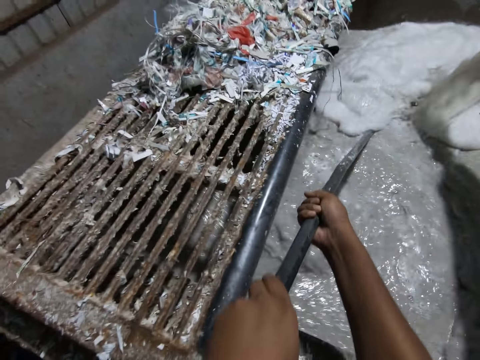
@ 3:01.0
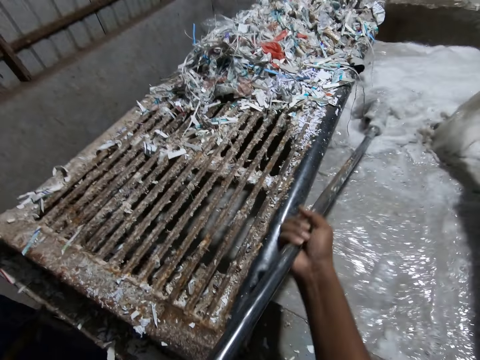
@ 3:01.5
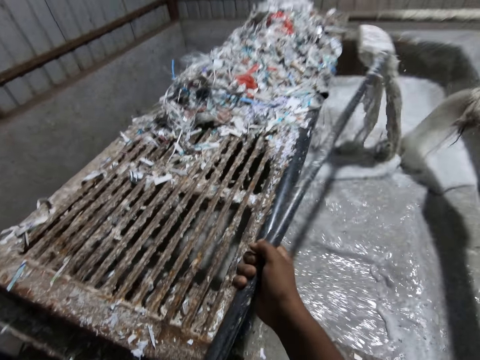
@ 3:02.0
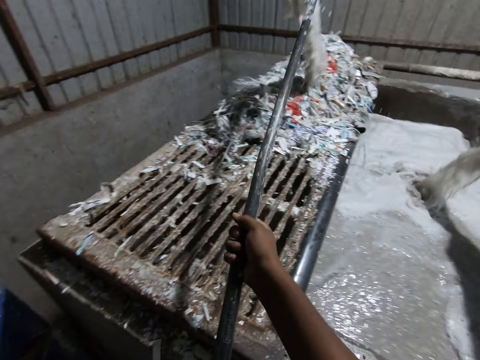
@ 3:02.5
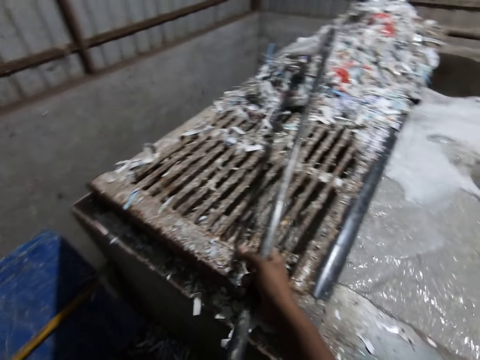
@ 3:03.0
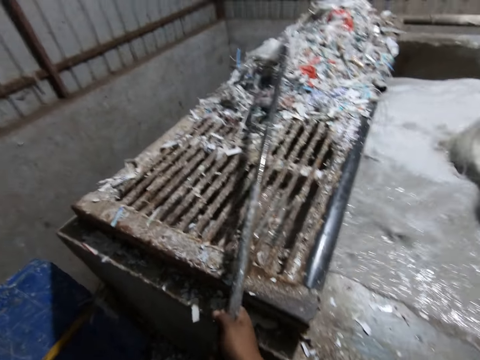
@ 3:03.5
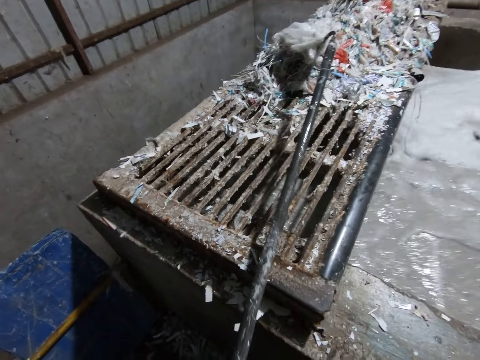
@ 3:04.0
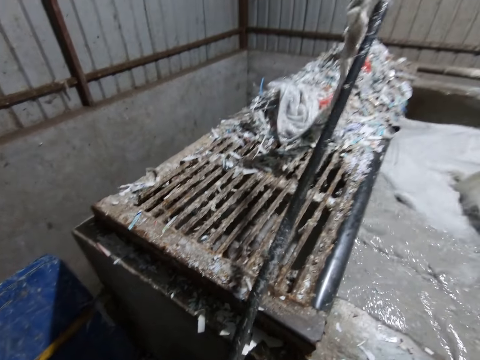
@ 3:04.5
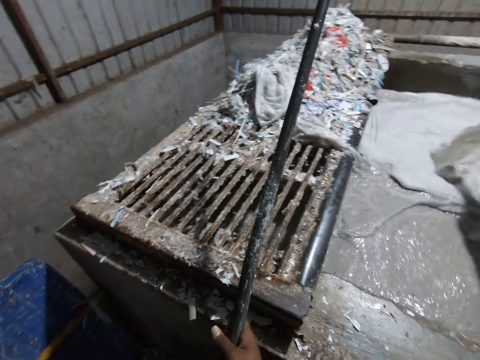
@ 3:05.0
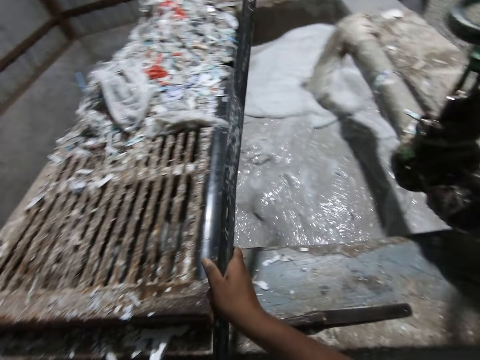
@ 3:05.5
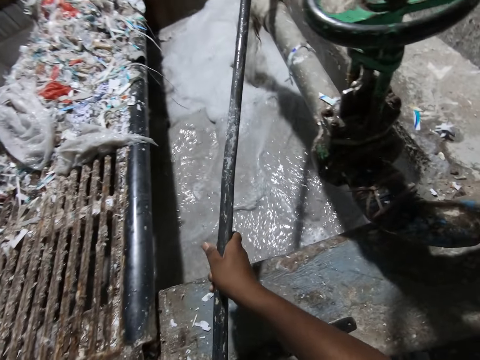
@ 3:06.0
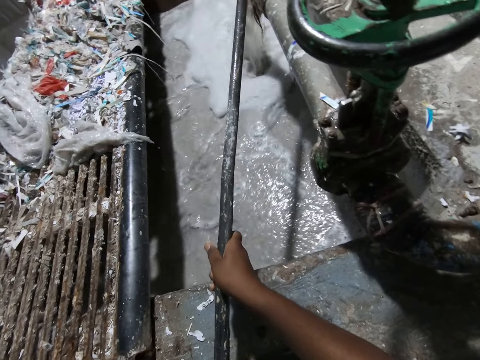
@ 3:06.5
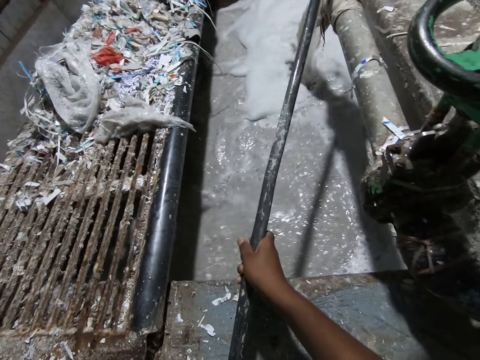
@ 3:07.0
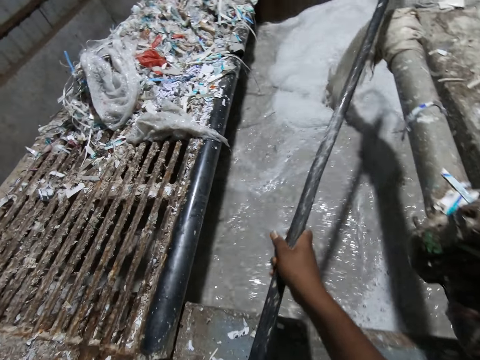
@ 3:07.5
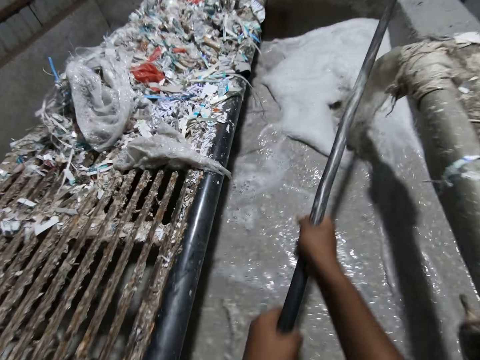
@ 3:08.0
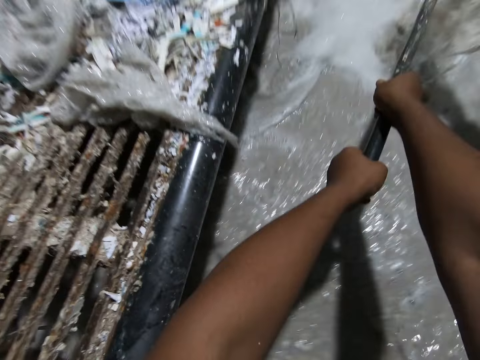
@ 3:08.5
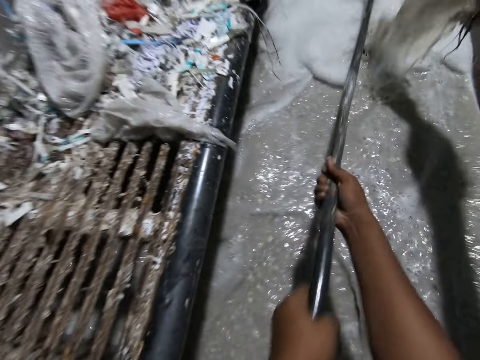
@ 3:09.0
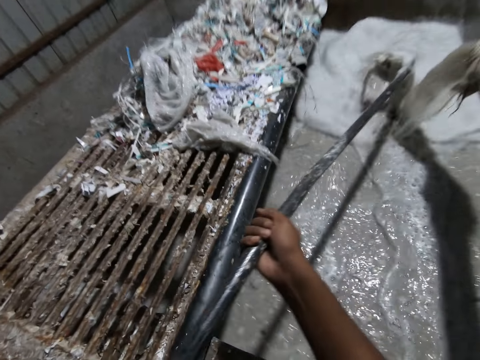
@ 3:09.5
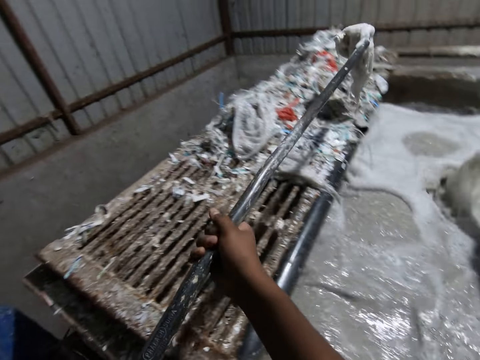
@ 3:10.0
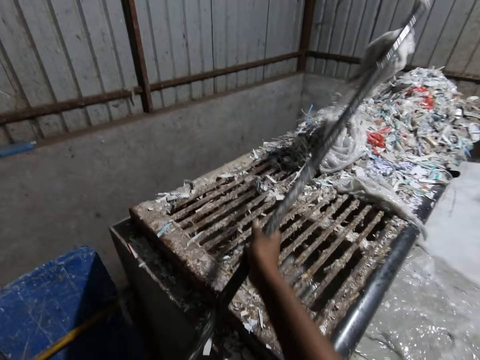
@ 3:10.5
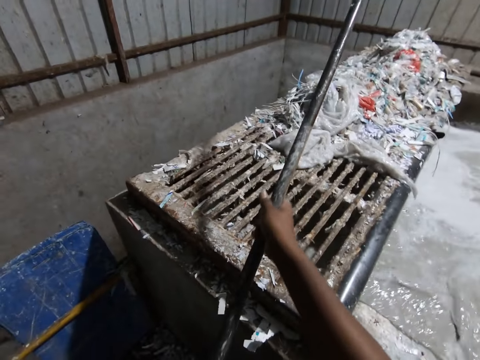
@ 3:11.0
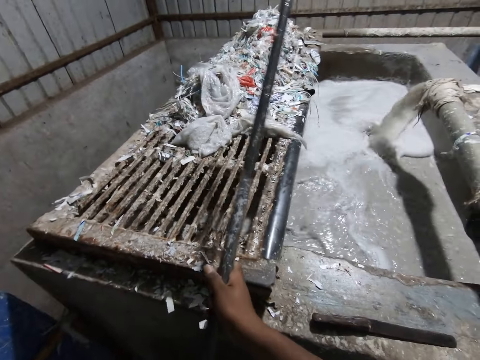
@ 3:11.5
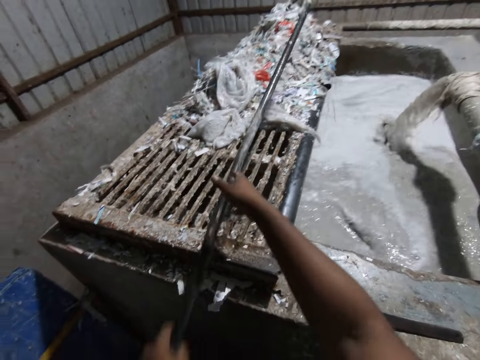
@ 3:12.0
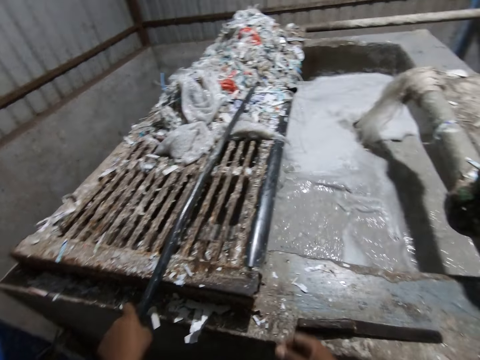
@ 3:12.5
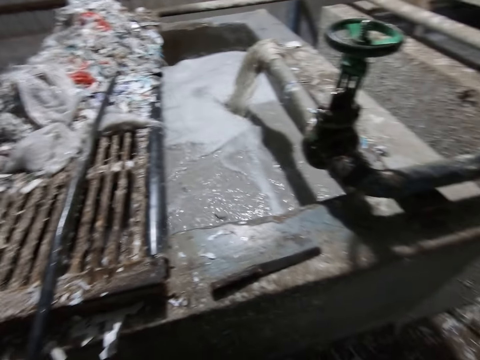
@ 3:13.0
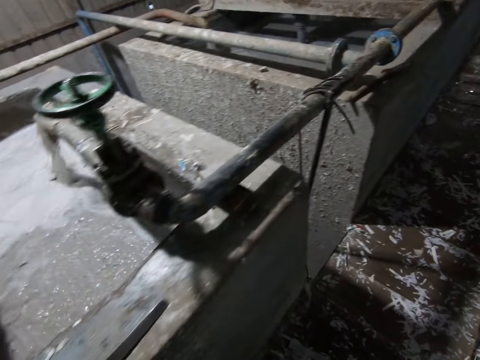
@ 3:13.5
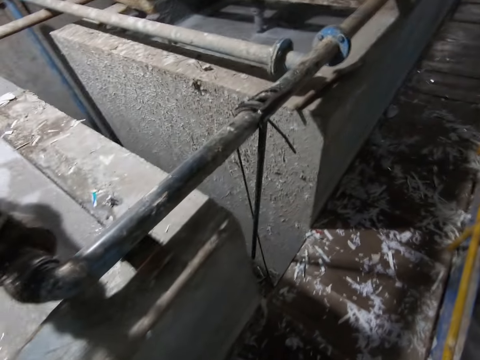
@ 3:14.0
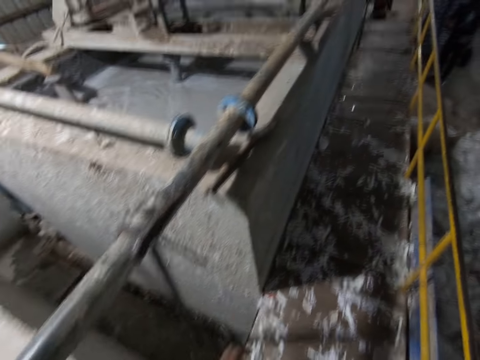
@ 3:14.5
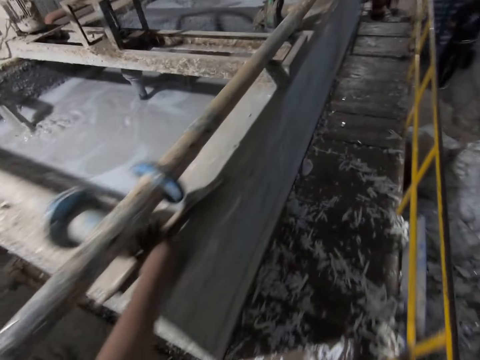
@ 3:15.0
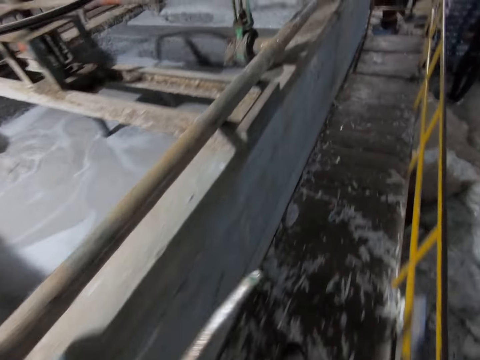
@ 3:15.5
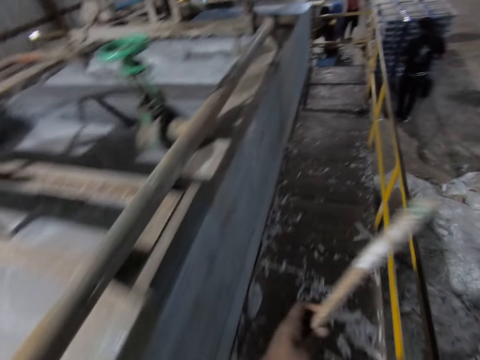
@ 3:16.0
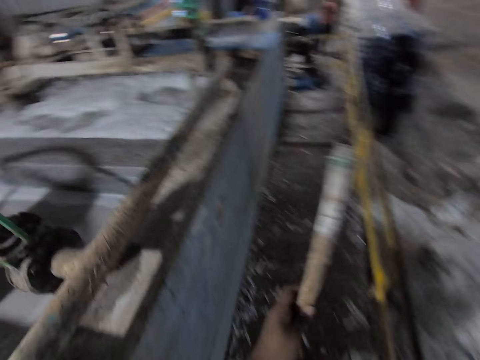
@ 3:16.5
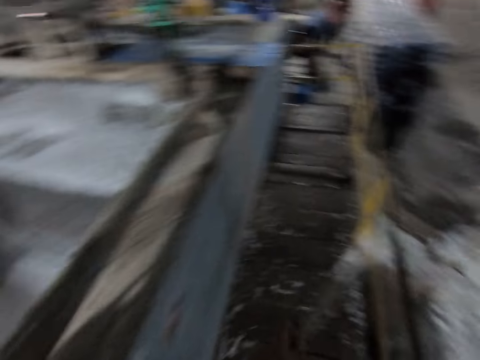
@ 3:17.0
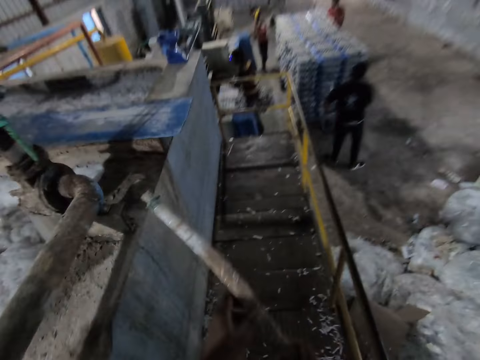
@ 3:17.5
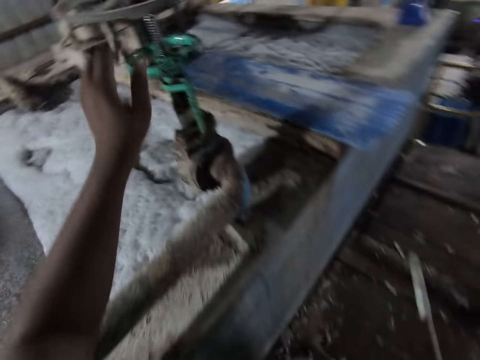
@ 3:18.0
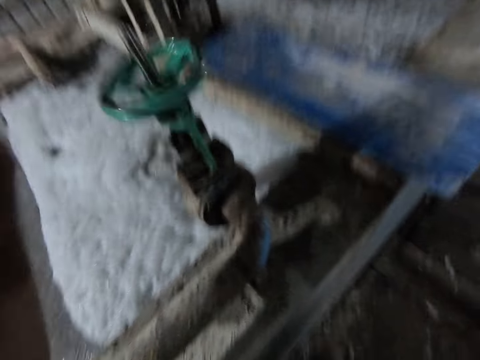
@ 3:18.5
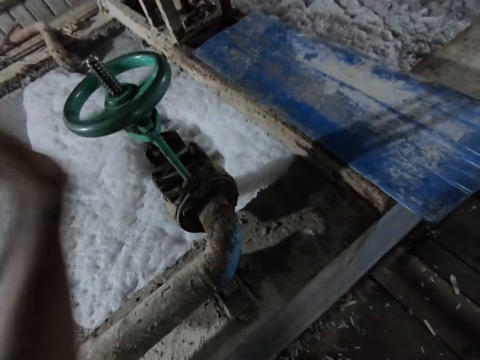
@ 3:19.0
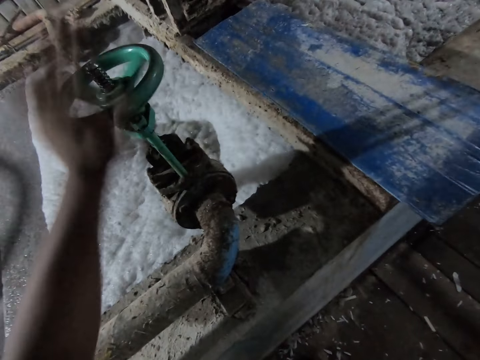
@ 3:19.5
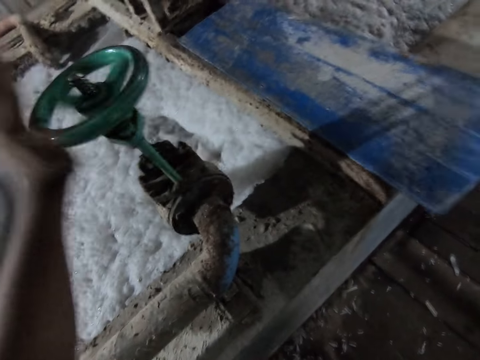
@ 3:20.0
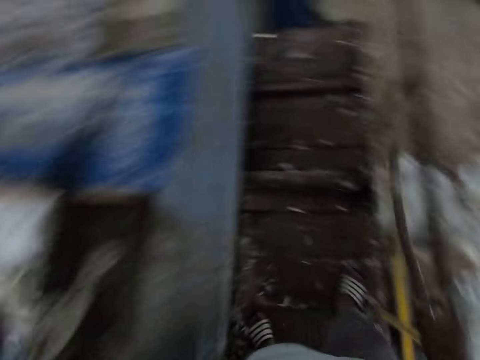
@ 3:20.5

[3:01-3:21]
The camera wearer removes waste from the pit with the hook in his hands. He dips the hook into the solution. He puts the waste on the top of the pit with the hook in his hands. He lowers the hook to the solution. He removes waste from the pit with the hook in his hands. He puts the waste on the top of a rail on the pit with the hook in his hands. He drops the hook on the top of the rail on the pit with his left hand. He walks away. He picks the stick from the pit with his left hand. He walks. He rolls the wheel on the pipe across the pit with his left hand.

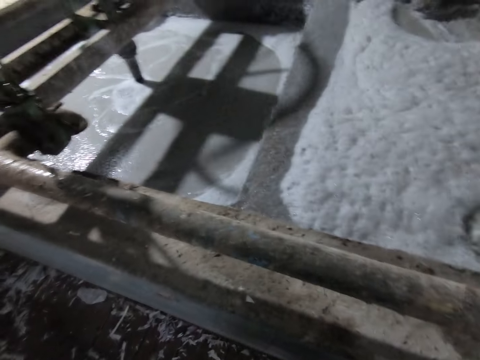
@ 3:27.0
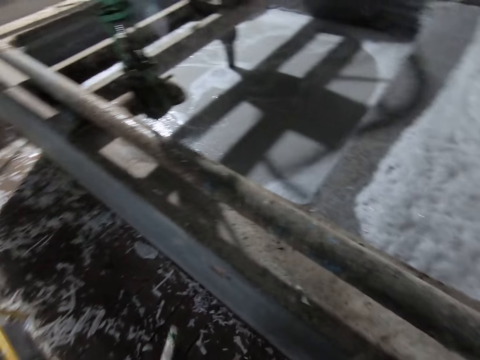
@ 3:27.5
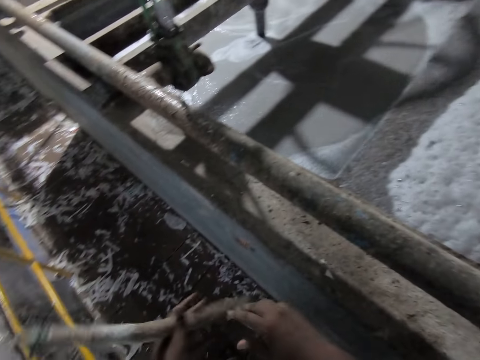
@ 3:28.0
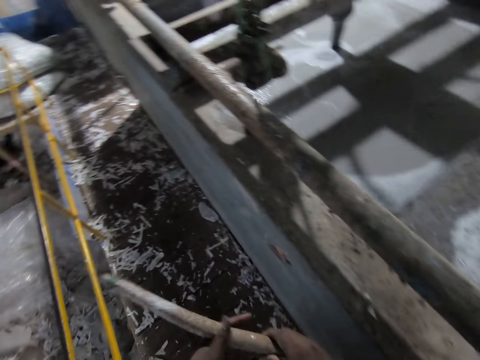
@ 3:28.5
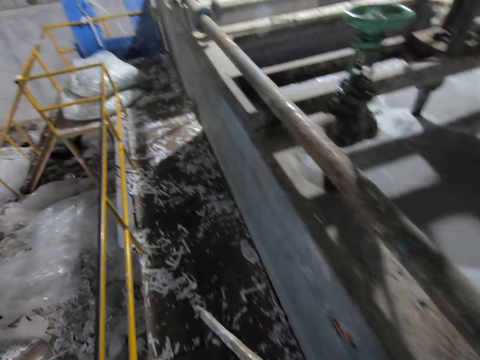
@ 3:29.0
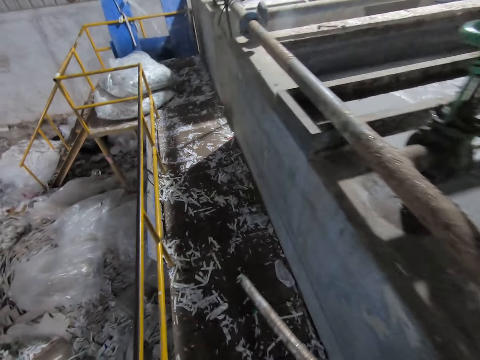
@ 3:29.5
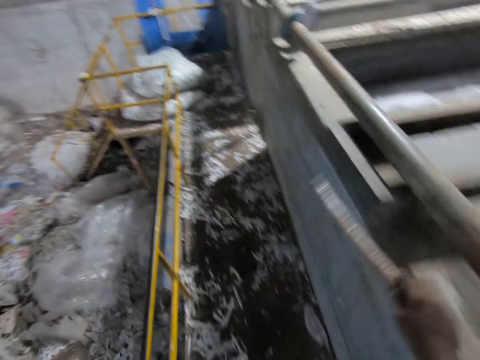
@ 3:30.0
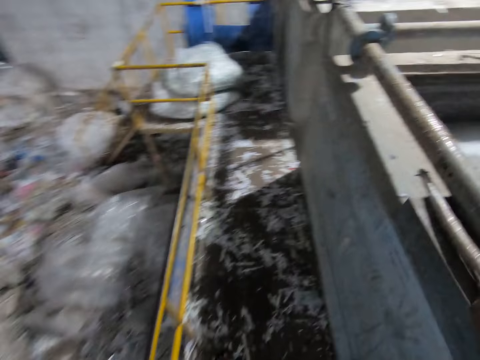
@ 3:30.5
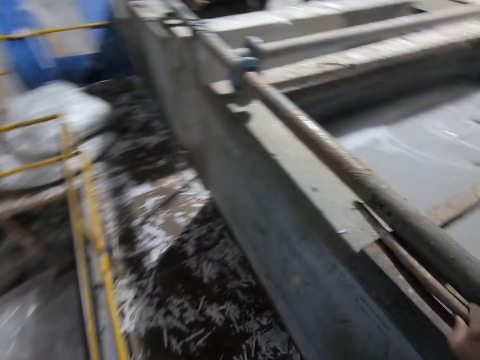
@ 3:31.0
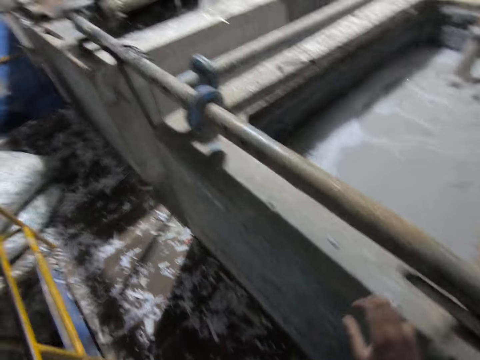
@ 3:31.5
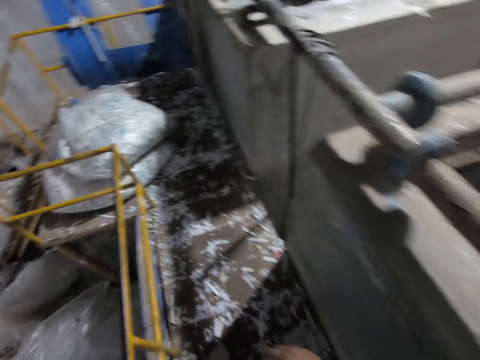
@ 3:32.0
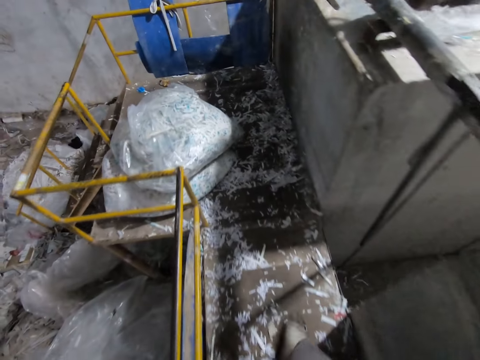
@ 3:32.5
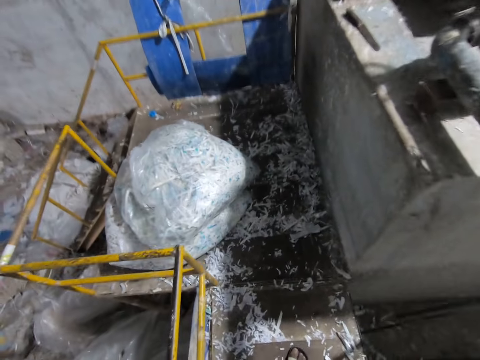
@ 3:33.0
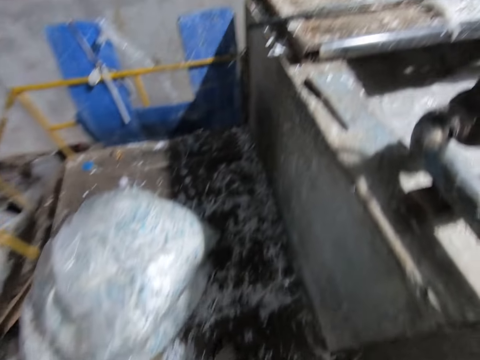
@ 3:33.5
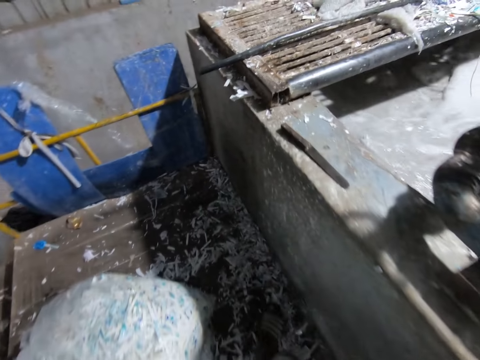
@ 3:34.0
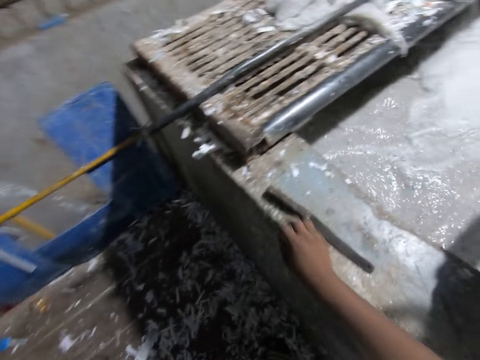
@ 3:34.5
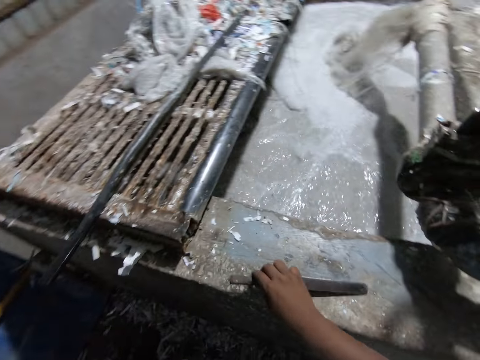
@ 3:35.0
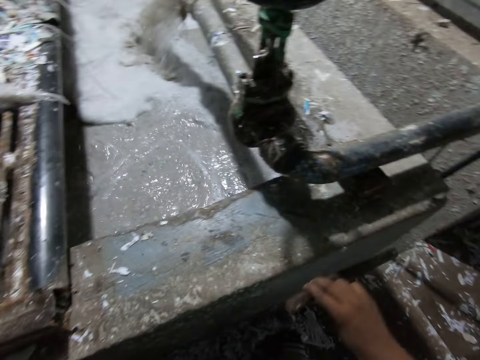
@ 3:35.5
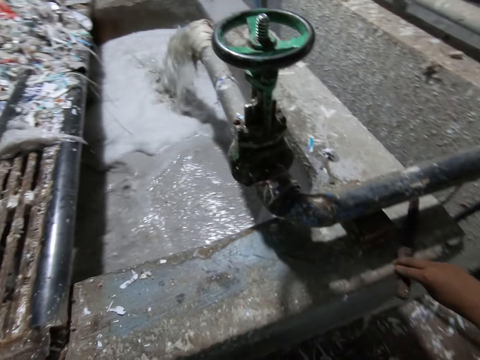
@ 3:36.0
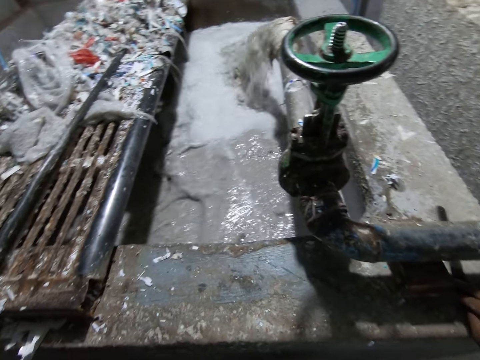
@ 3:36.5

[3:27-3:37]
The camera wearer passes the stick to his right hand from his left hand. He drops the stick on the pit with his right hand. He walks. He picks up the knife. He moves the knife on the pit with his right hand.
